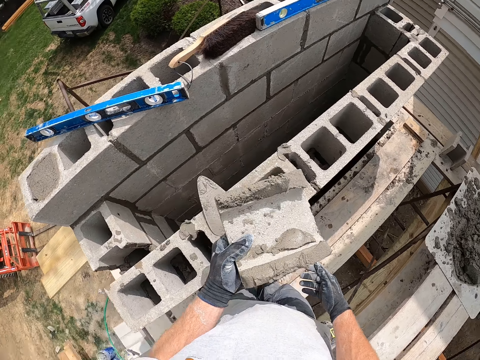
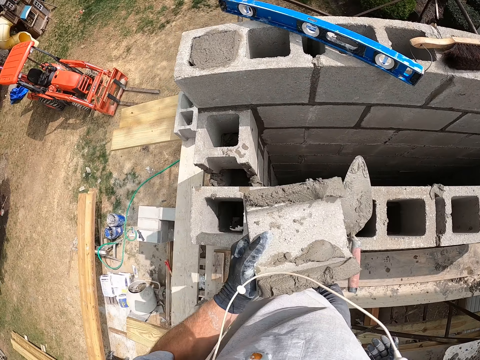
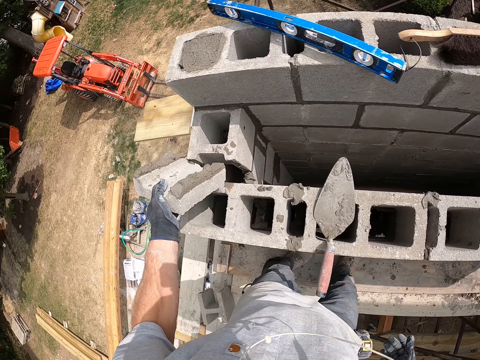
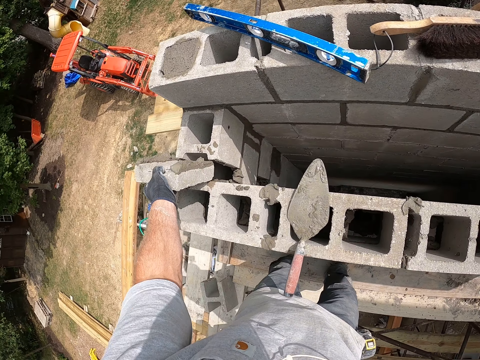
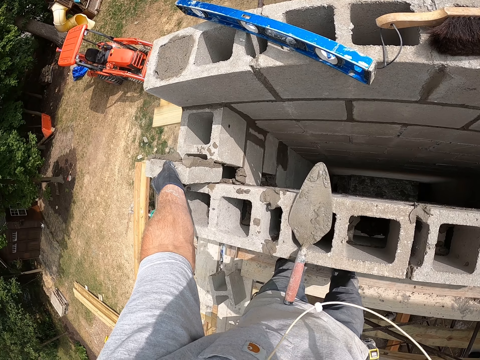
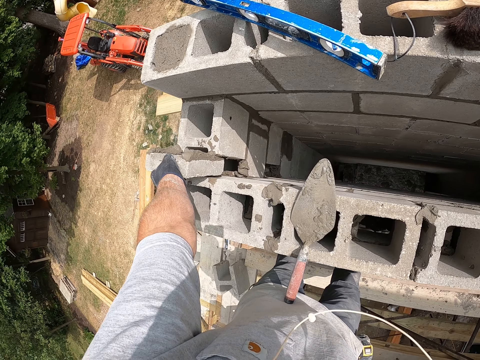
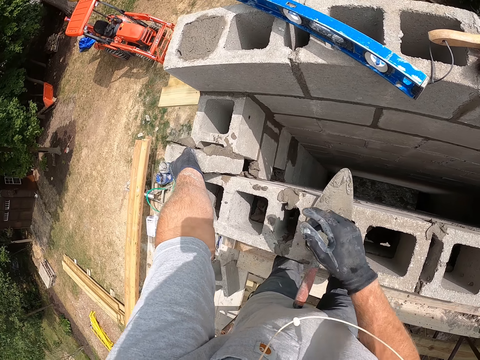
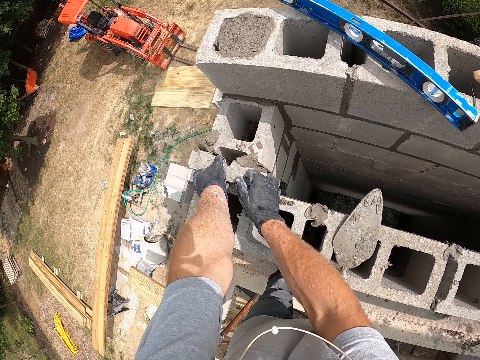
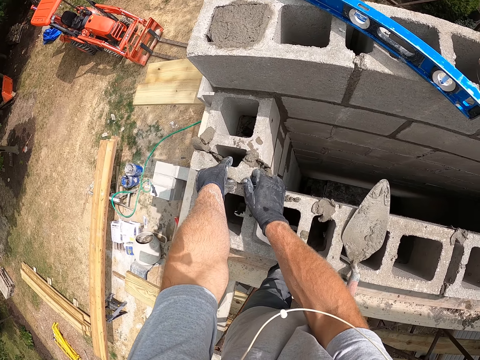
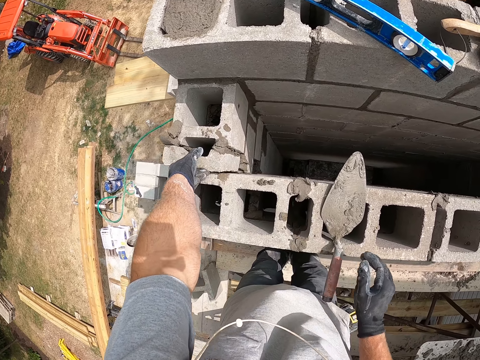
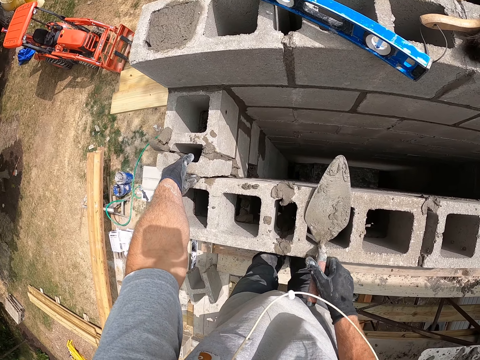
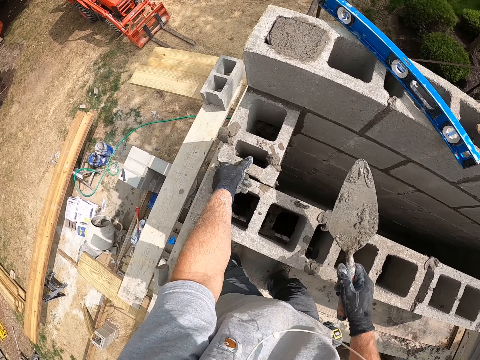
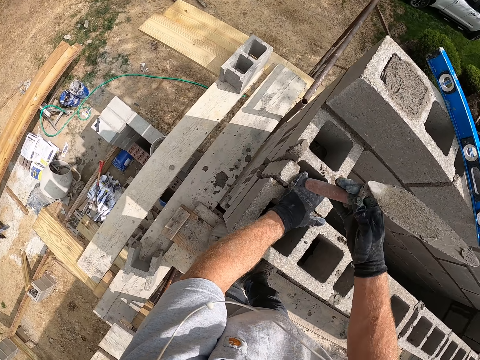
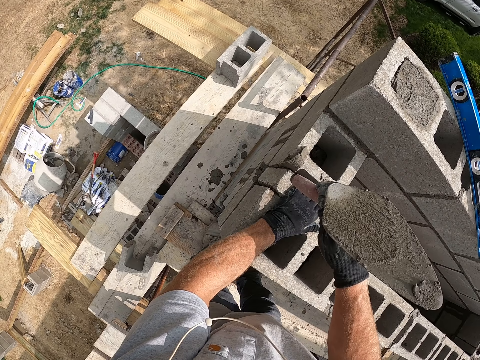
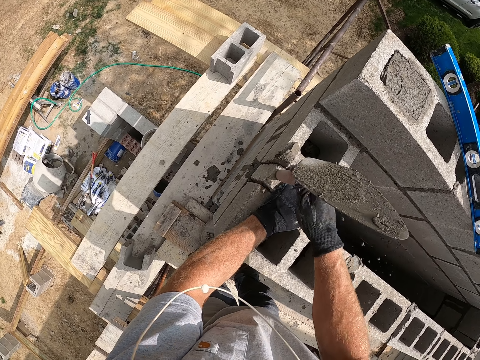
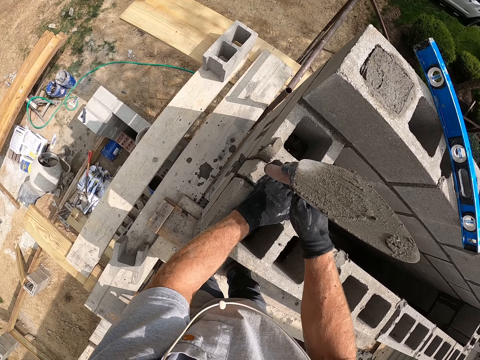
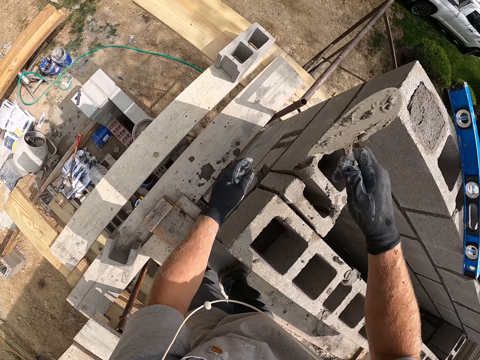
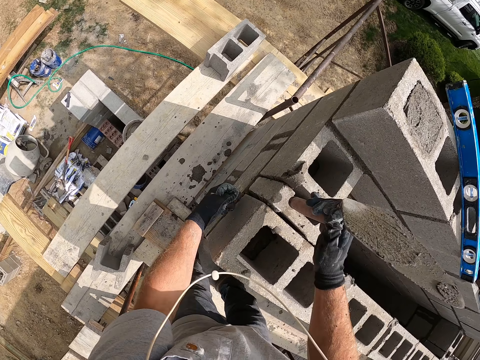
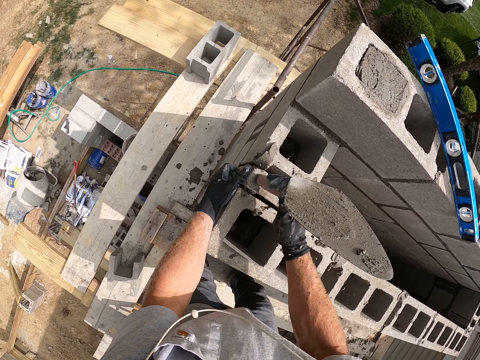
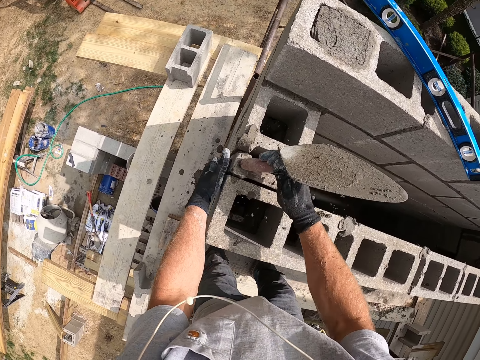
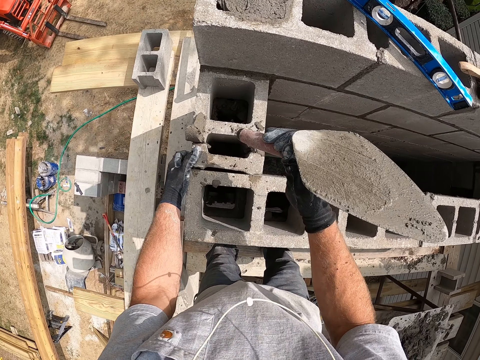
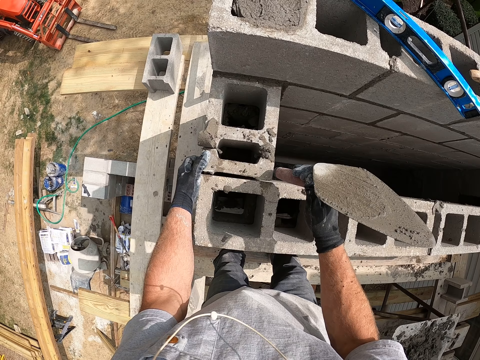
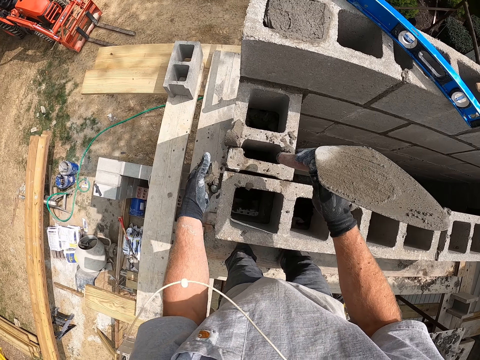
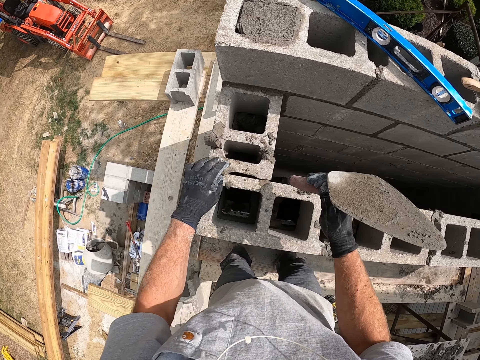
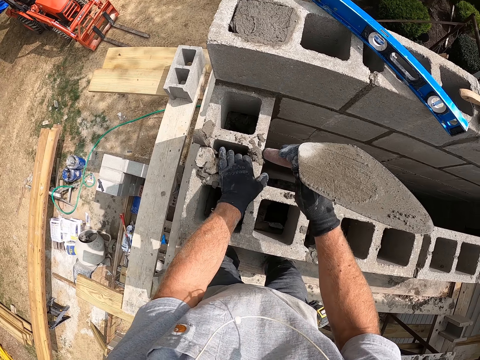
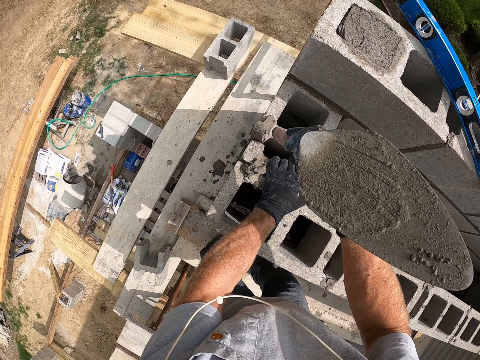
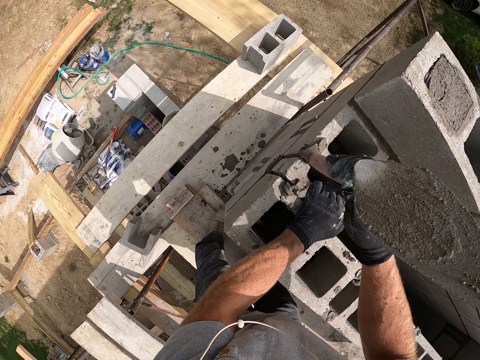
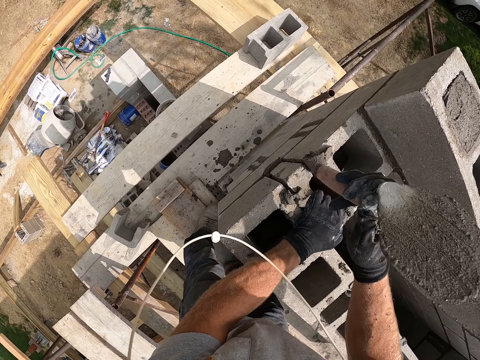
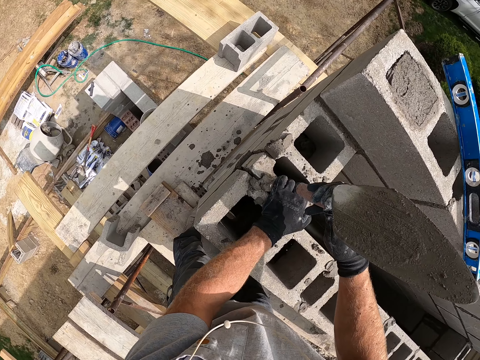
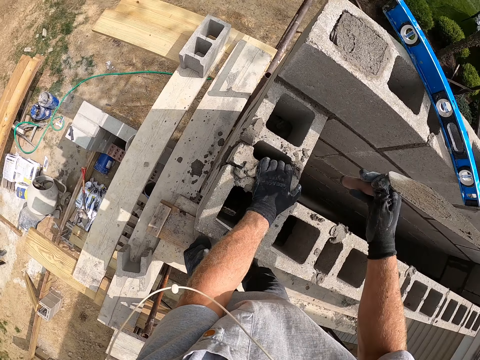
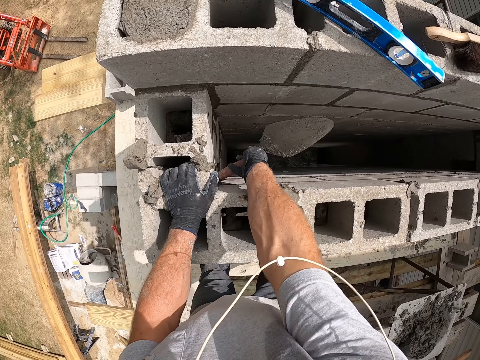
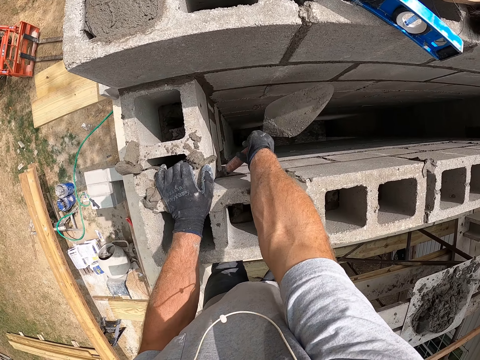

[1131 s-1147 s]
The camera wearer puts the masonry trowel on the bricks. He puts the concrete block on the concrete wall. He fixes the concrete block on the concrete wall. He picks up the masonry trowel with his right hand. He hits the concrete block with the trowel. He rubs the concrete wall with his left hand. He hits the concrete block with the trowel.

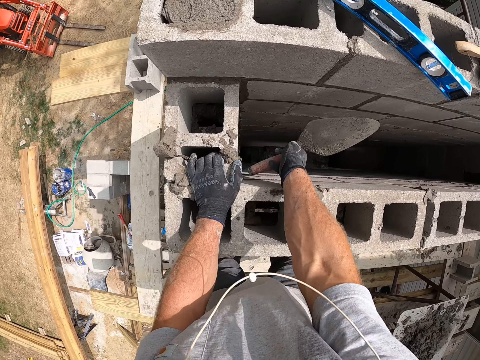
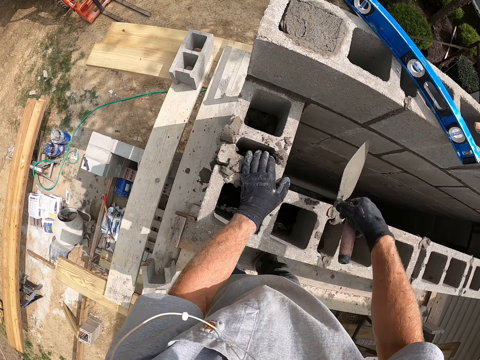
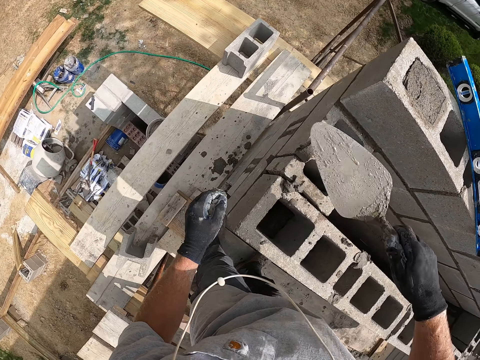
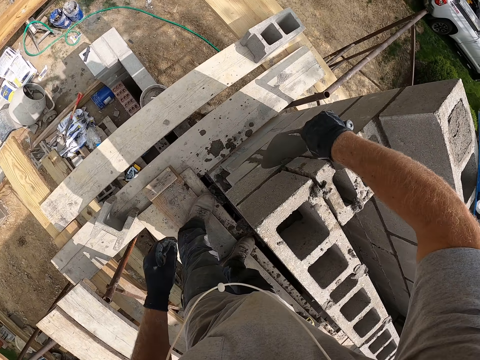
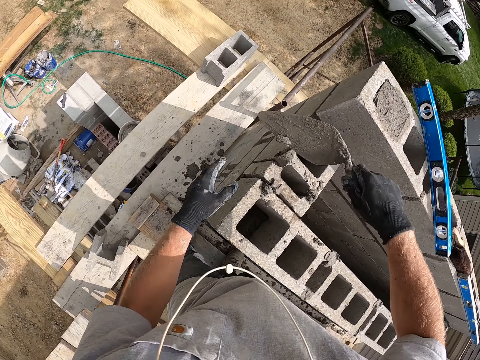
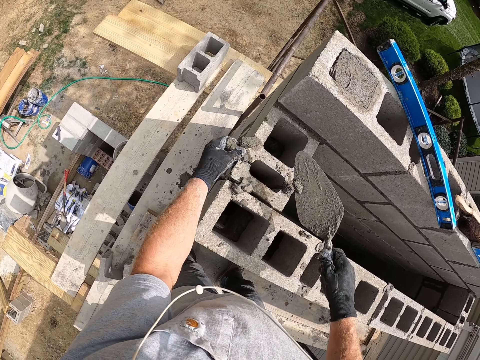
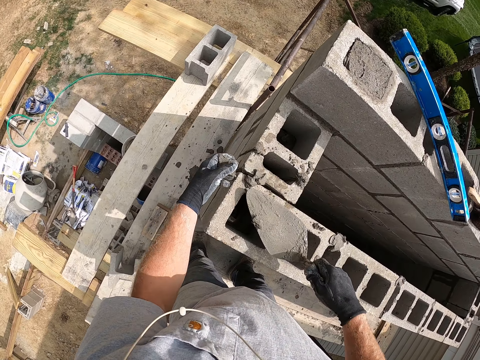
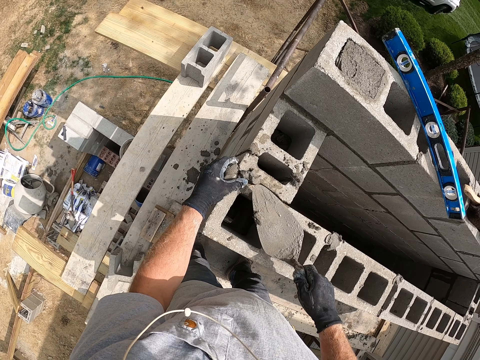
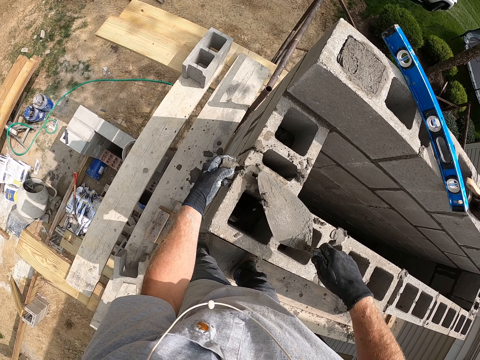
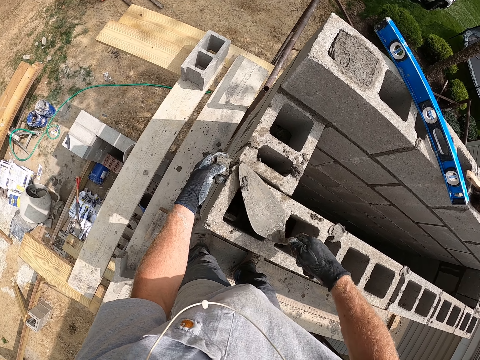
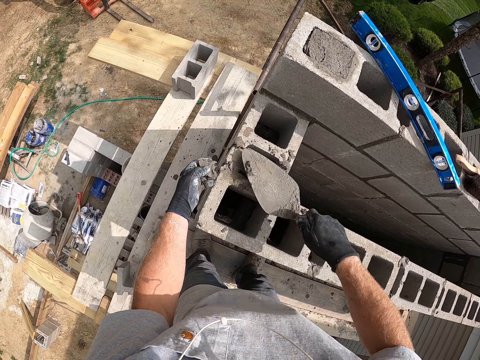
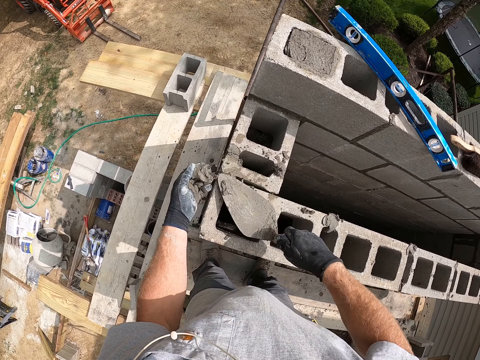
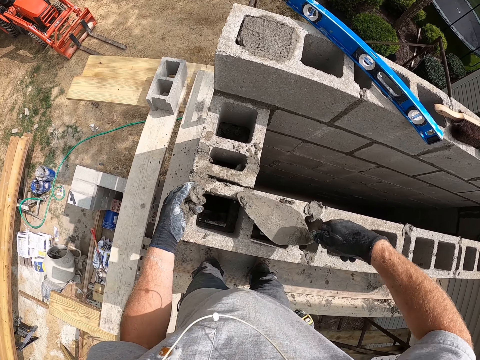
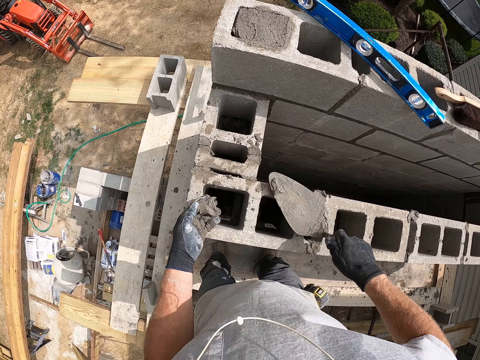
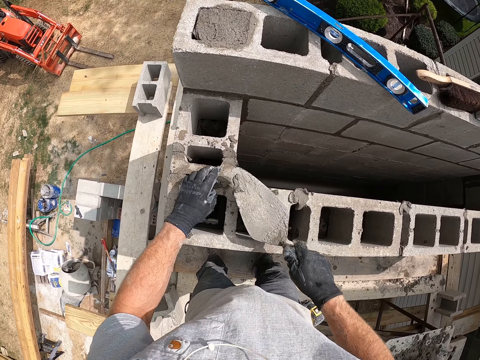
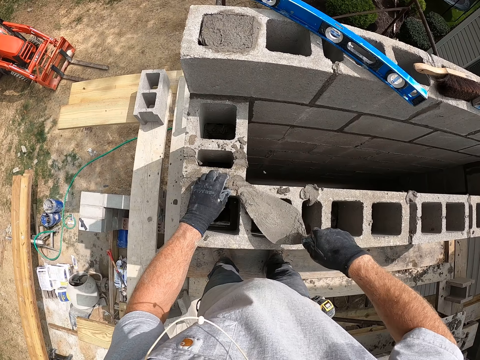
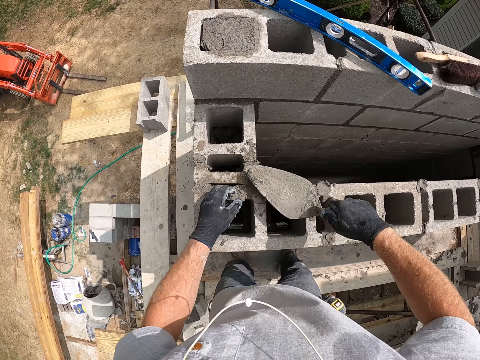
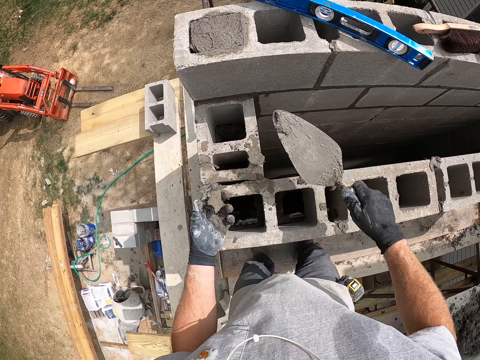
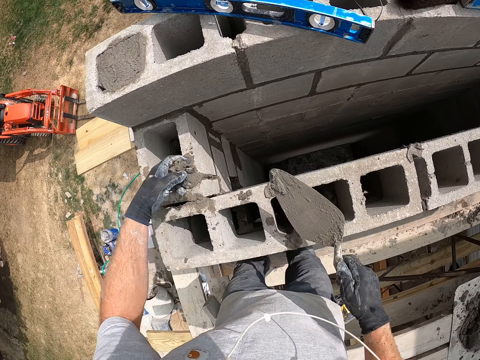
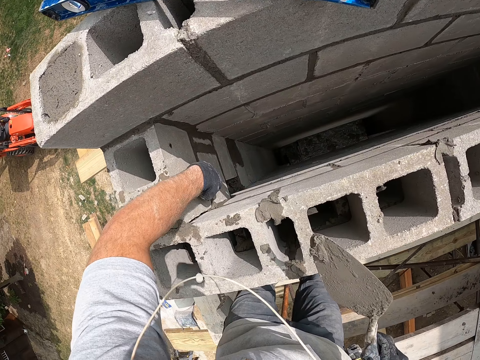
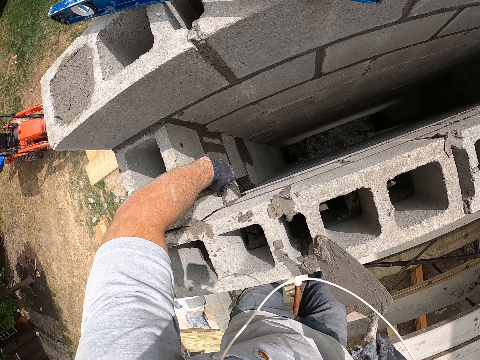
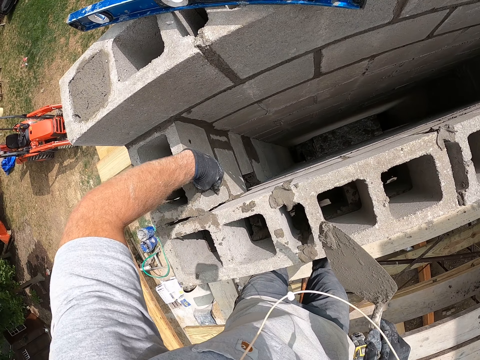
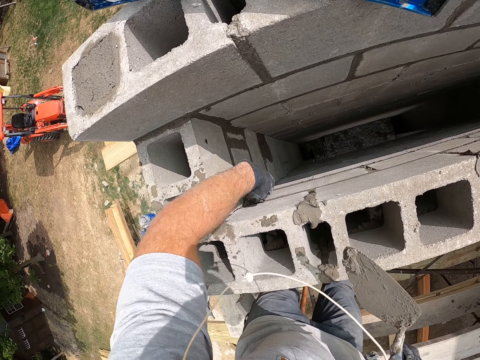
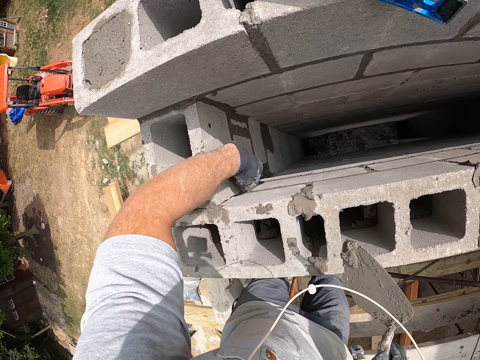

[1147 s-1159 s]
The camera wearer scrapes cement on the concrete wall with the trowel. He picks the cement from the concrete wall with his left hand. He spreads the concrete on the brick. He pastes the cement on the concrete wall with his left hand.
